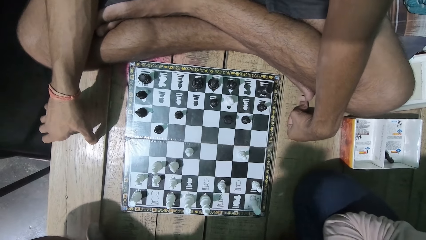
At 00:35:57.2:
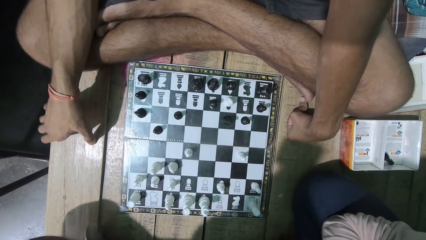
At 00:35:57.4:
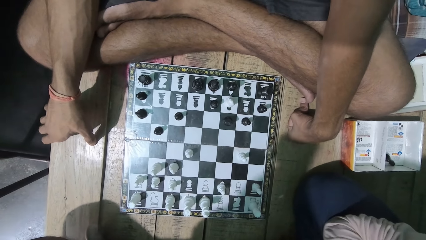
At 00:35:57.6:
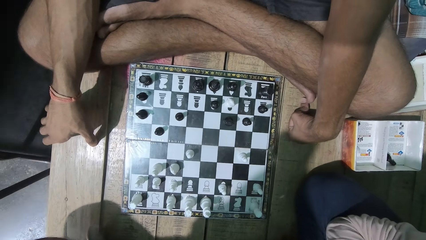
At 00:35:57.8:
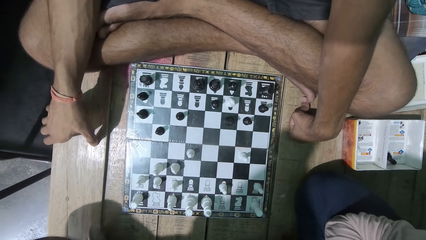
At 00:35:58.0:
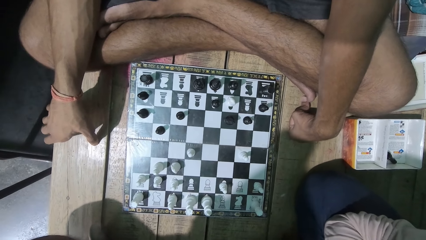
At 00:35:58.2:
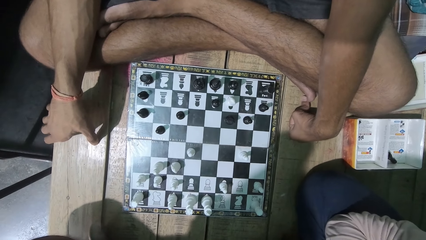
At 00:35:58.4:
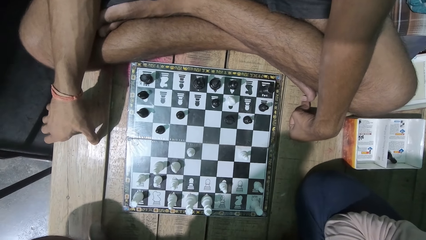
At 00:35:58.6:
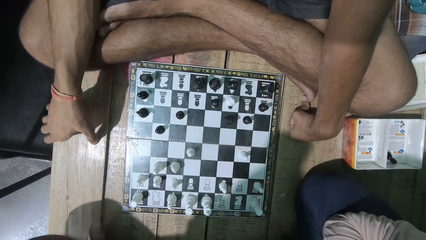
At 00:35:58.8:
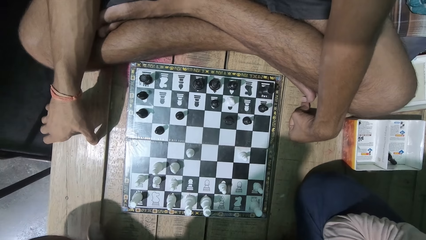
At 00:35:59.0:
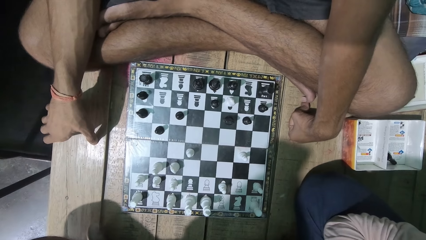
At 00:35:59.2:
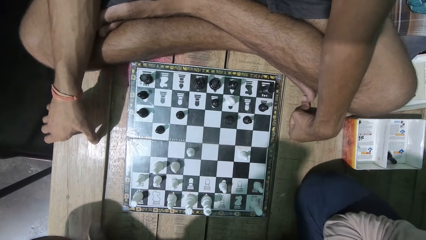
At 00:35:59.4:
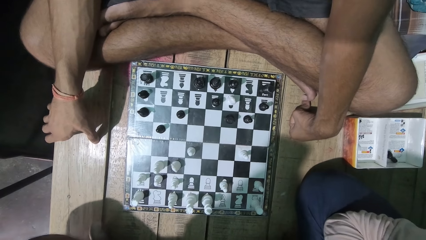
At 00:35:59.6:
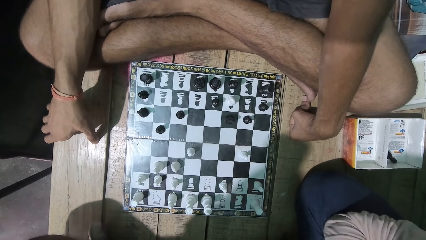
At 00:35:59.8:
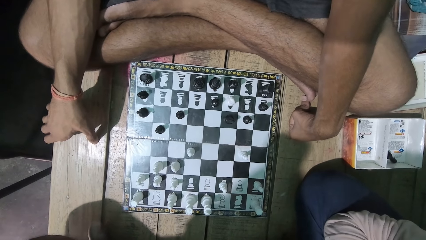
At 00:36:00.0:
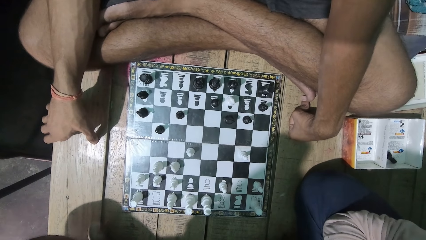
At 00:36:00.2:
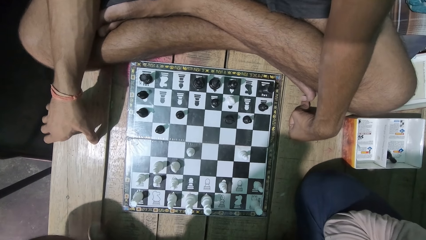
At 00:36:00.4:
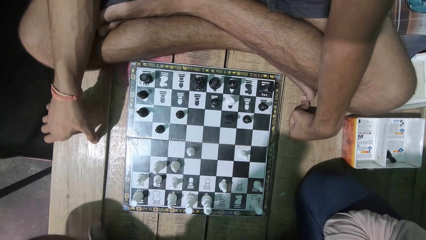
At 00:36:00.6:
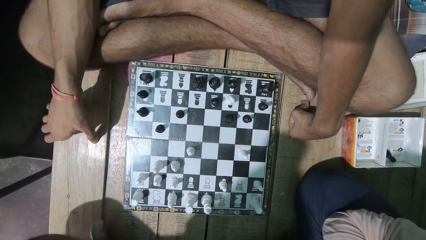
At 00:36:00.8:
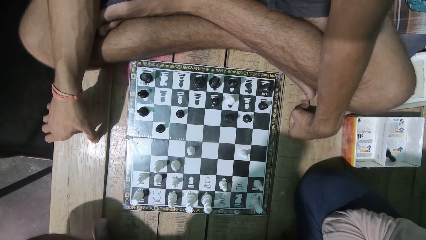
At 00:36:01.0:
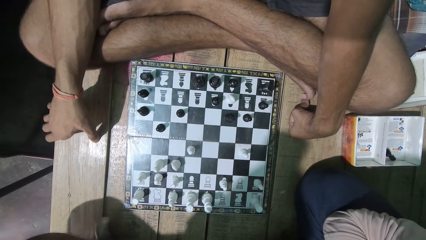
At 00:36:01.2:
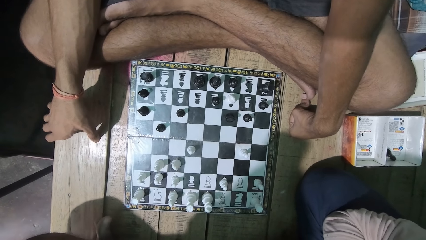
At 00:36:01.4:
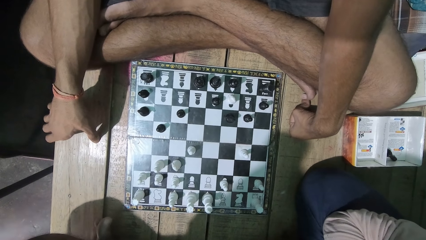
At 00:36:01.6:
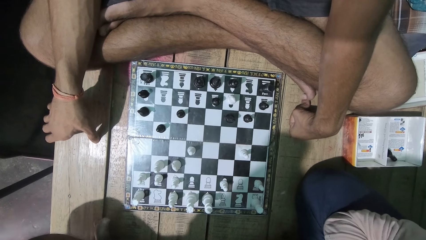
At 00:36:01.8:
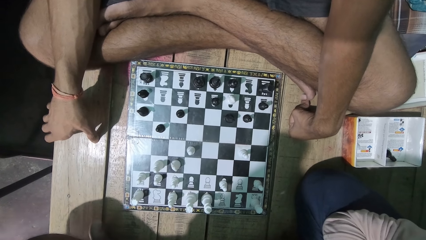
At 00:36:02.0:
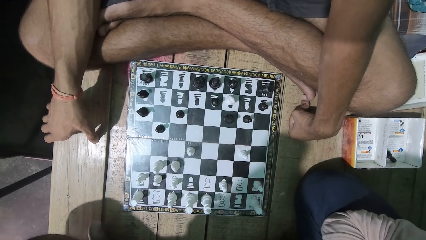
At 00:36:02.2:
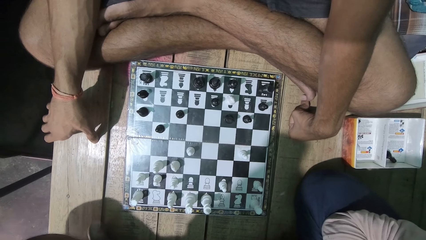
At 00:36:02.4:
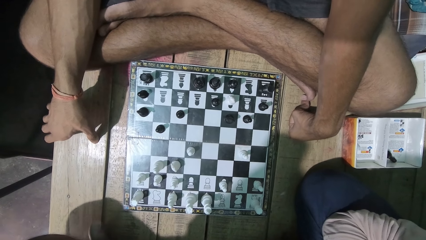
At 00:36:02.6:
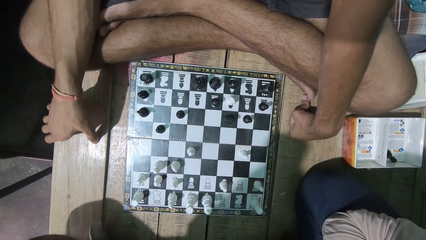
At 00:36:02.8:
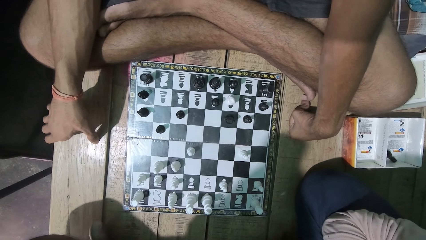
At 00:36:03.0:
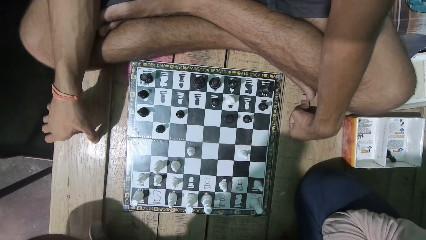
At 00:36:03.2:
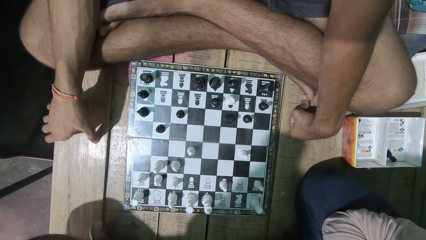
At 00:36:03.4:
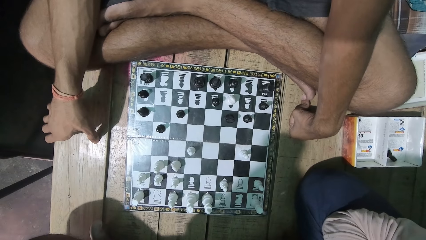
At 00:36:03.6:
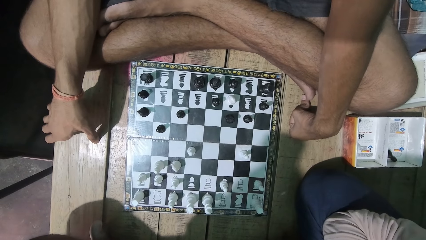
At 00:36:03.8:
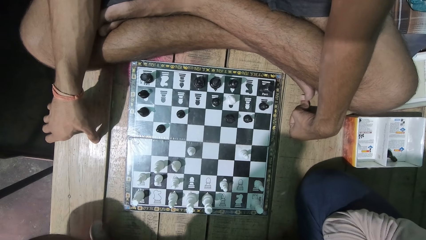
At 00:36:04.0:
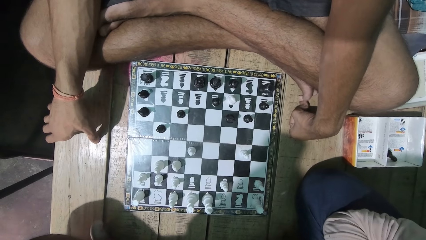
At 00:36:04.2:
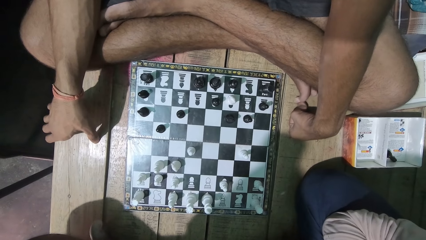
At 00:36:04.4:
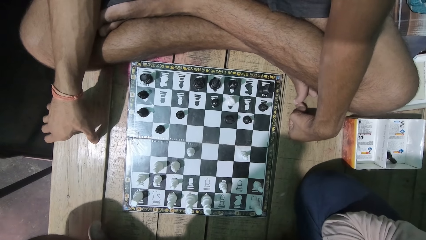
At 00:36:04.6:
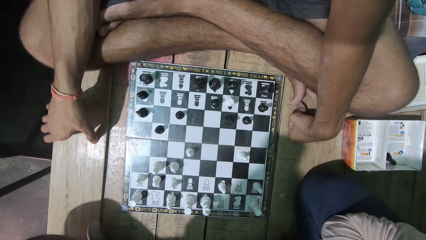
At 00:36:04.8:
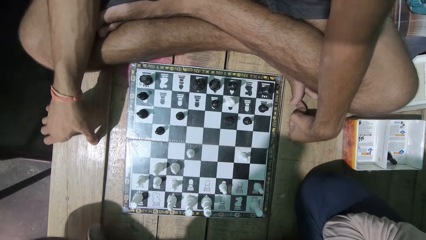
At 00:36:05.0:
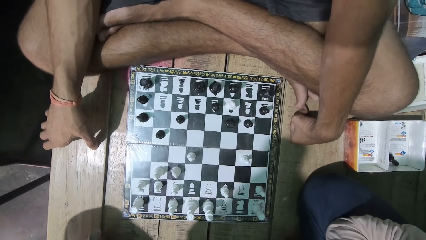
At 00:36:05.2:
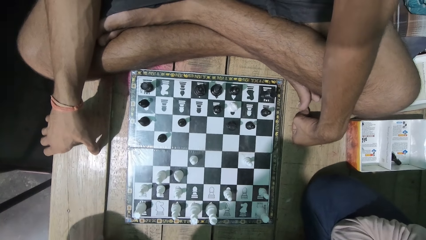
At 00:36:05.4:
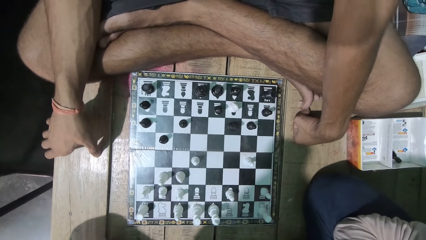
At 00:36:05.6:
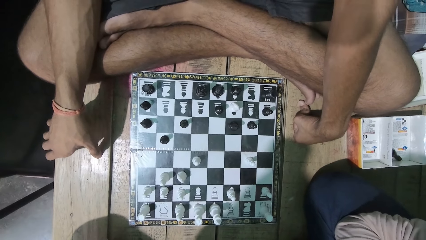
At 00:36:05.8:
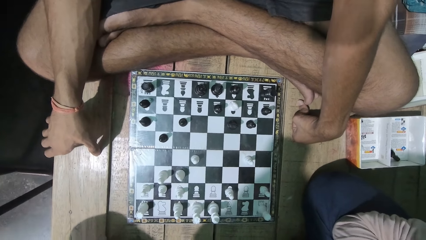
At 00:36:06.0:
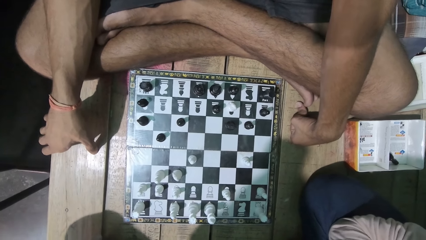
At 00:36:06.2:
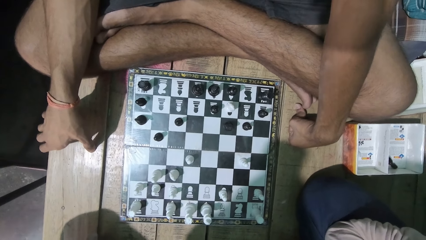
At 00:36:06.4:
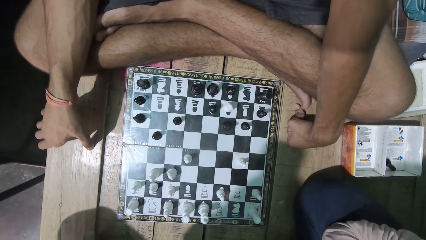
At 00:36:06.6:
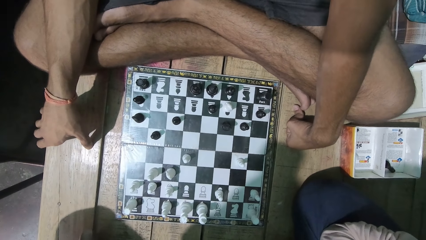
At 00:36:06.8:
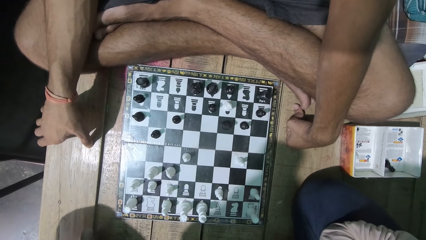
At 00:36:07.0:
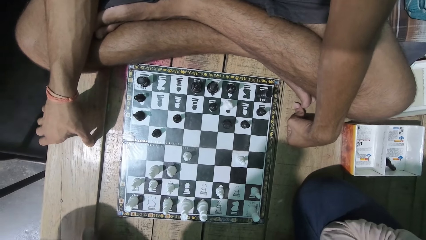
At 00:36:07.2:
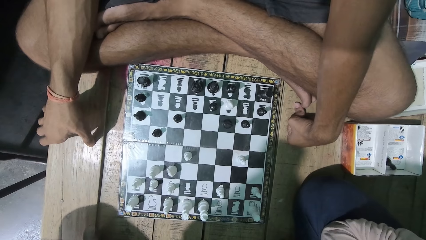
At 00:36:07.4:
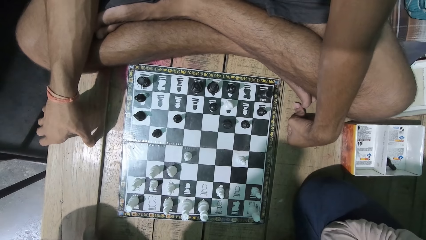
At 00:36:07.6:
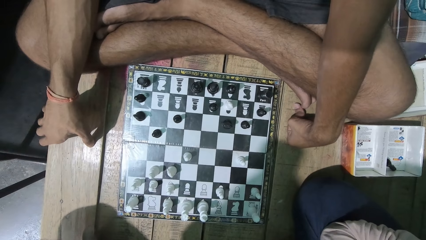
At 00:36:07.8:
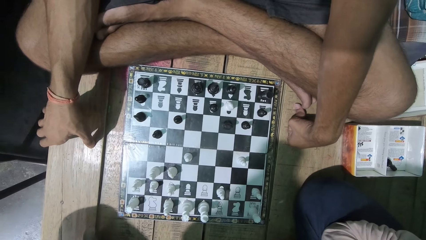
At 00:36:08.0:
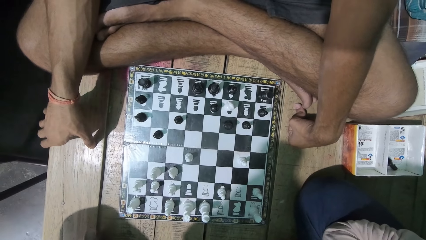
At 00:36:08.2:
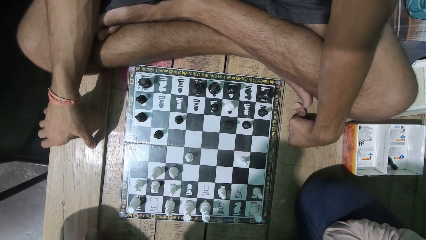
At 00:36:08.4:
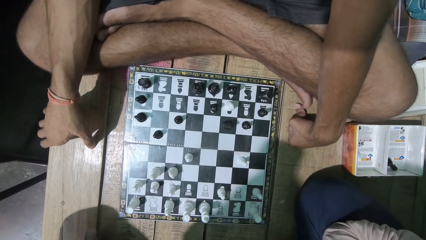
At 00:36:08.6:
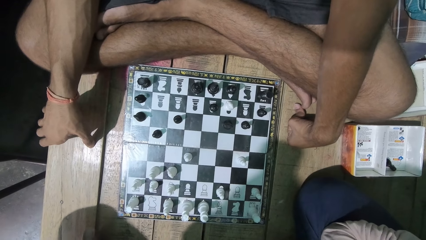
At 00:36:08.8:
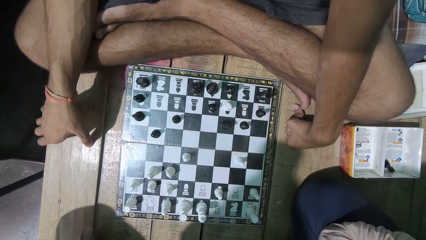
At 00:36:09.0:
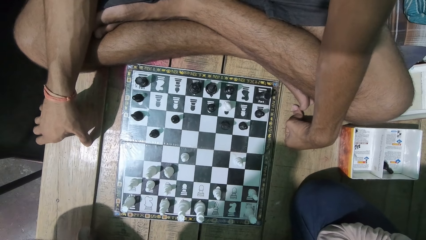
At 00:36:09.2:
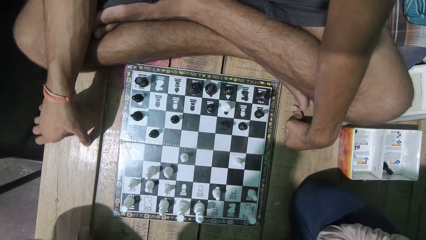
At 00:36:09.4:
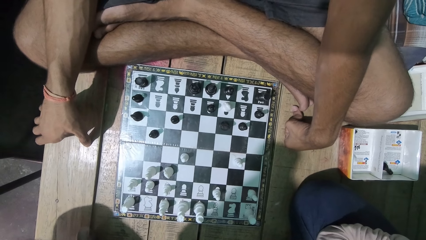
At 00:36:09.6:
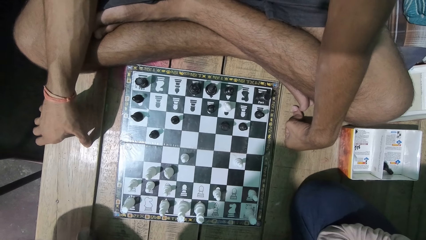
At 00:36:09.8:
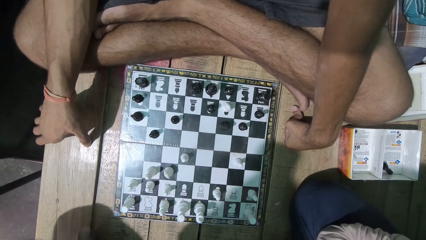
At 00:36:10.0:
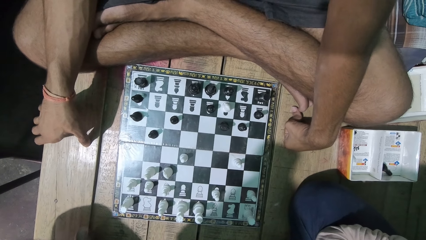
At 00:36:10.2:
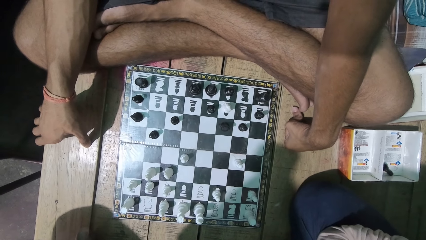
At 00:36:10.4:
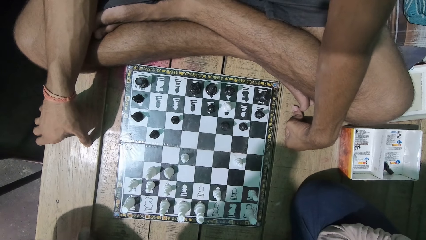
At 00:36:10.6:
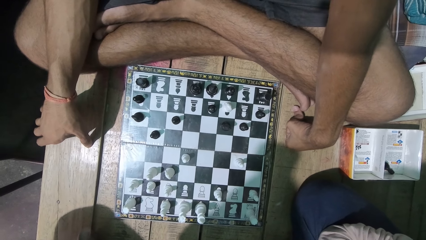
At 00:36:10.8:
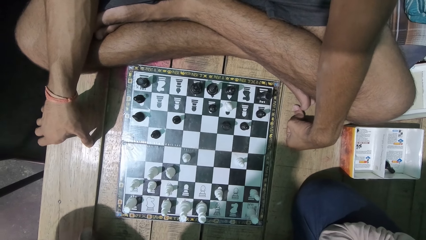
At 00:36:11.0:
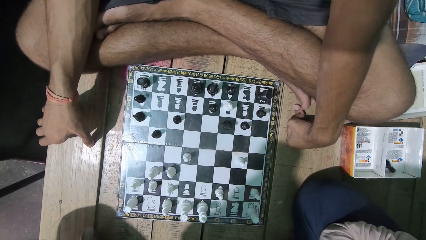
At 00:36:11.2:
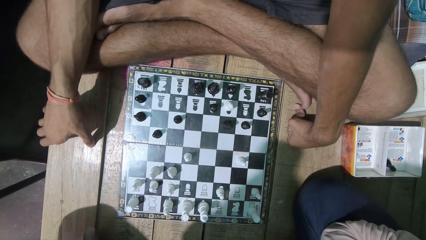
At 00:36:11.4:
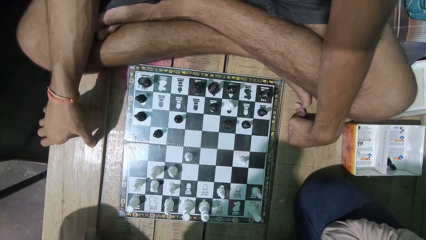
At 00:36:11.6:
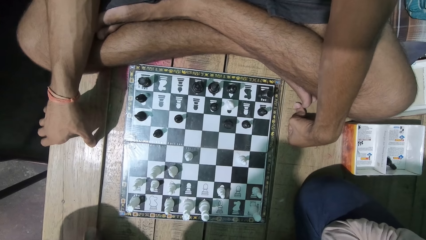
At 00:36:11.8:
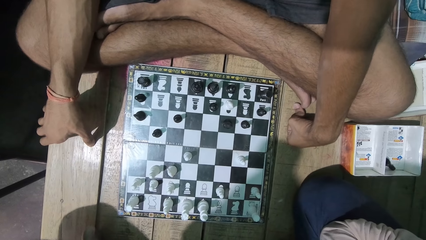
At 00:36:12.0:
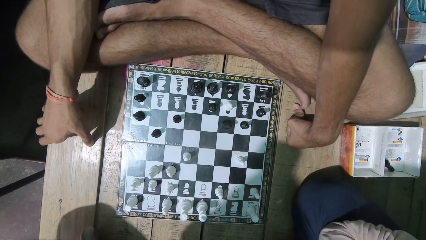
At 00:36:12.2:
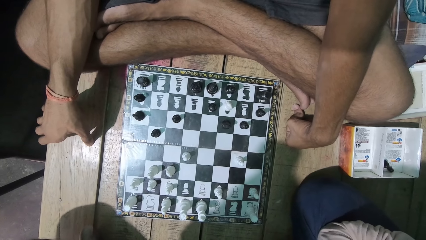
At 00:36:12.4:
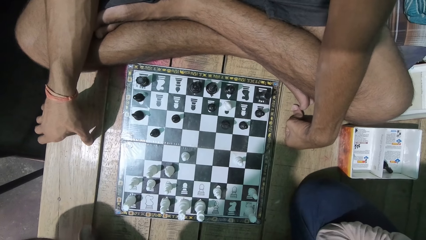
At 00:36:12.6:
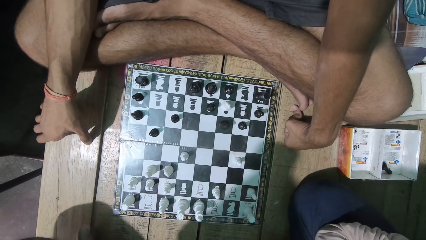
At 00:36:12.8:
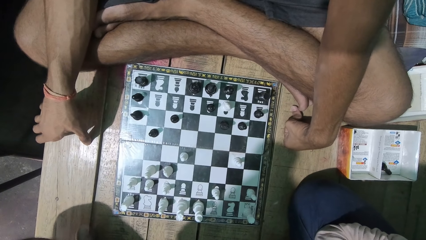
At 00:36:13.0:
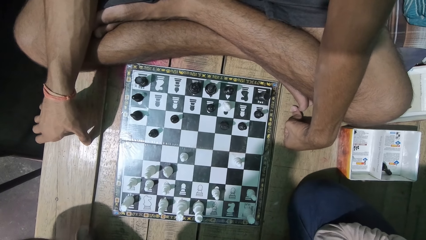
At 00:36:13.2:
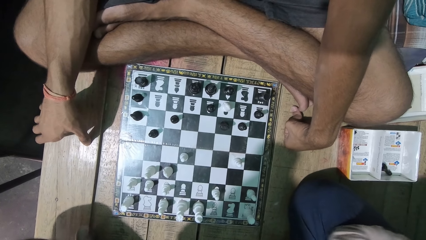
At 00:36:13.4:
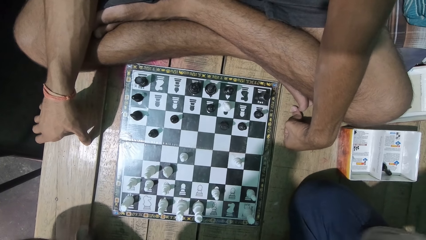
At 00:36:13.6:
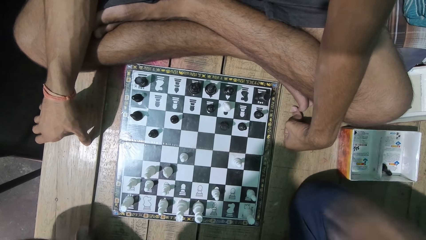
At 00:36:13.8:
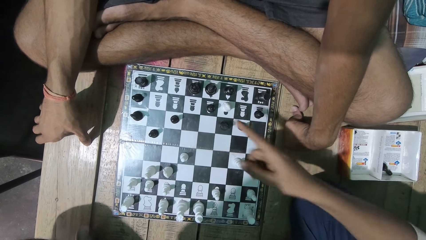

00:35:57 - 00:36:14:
The camera wearer looks at the chess game with a man.
